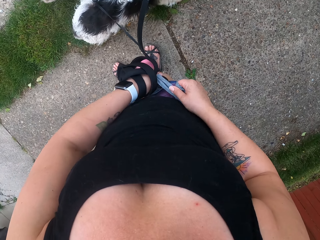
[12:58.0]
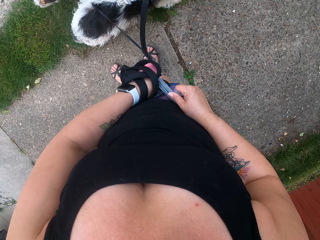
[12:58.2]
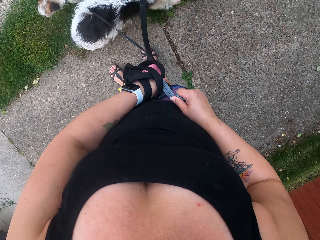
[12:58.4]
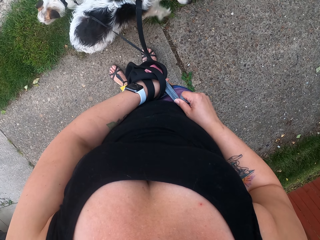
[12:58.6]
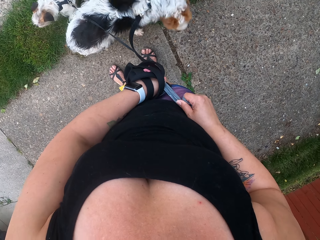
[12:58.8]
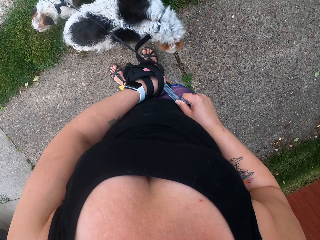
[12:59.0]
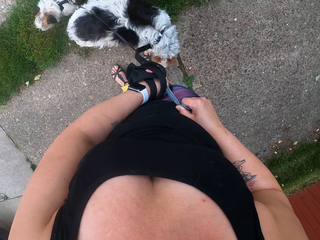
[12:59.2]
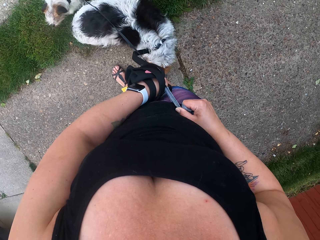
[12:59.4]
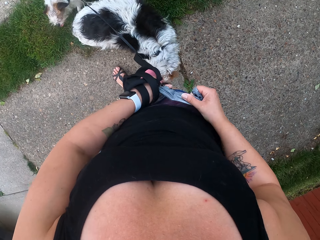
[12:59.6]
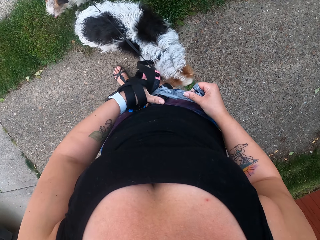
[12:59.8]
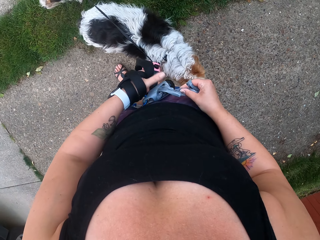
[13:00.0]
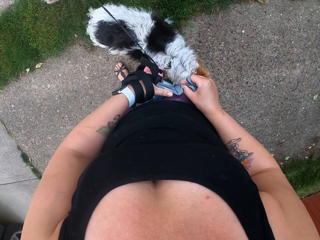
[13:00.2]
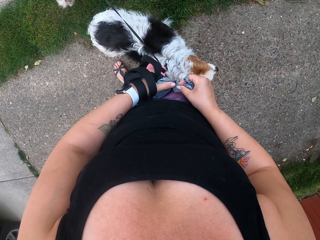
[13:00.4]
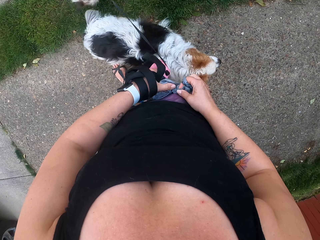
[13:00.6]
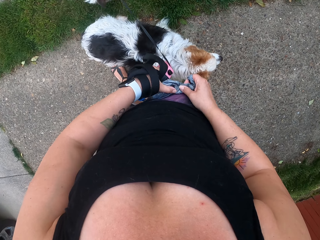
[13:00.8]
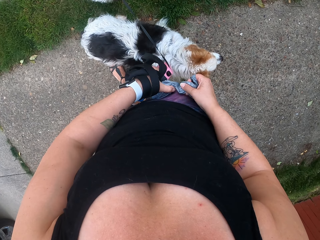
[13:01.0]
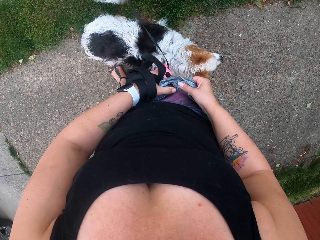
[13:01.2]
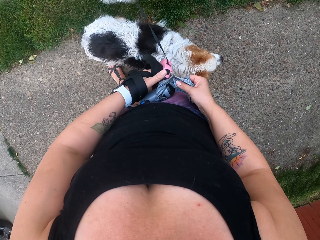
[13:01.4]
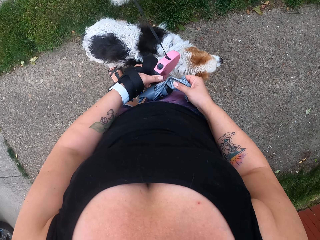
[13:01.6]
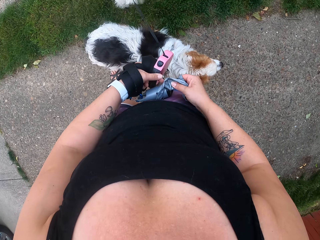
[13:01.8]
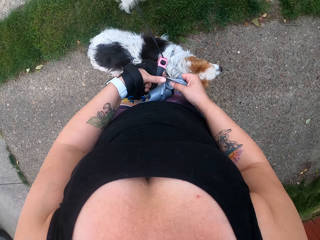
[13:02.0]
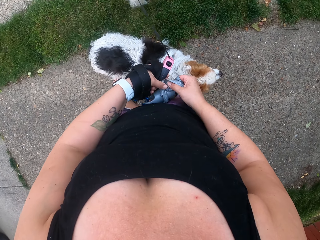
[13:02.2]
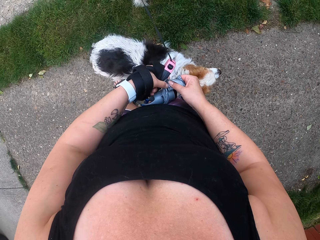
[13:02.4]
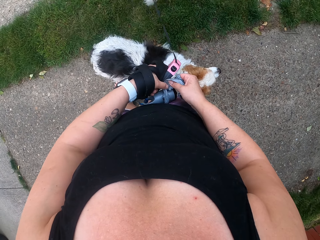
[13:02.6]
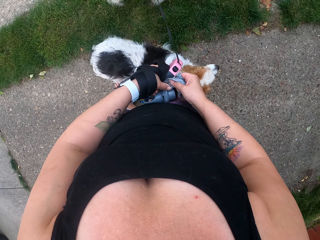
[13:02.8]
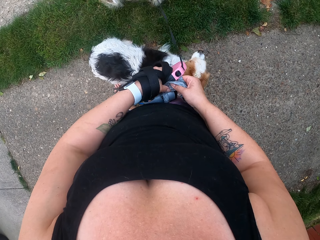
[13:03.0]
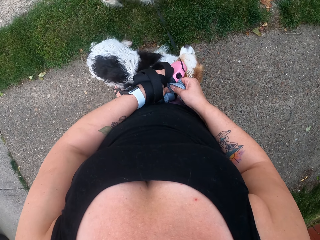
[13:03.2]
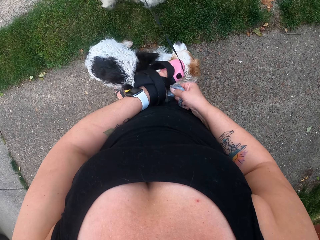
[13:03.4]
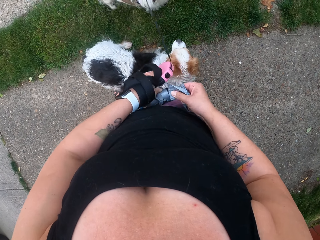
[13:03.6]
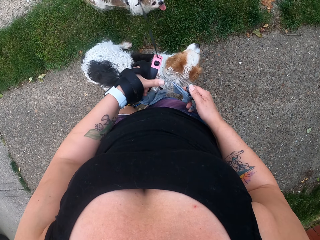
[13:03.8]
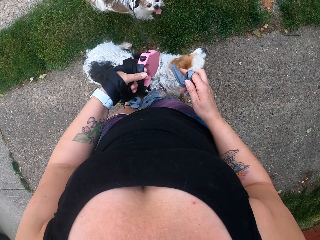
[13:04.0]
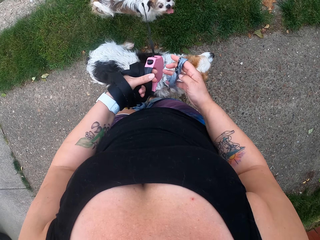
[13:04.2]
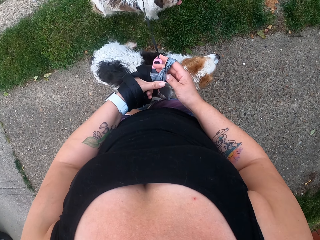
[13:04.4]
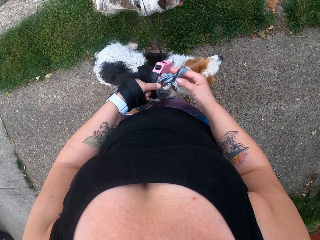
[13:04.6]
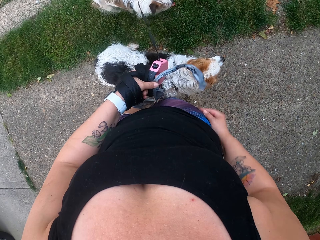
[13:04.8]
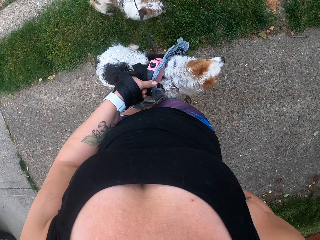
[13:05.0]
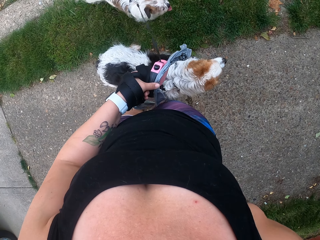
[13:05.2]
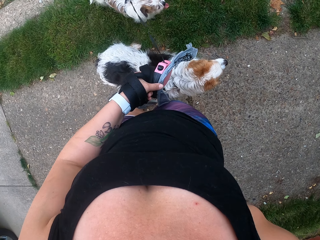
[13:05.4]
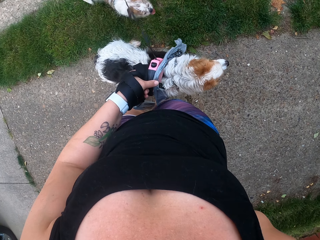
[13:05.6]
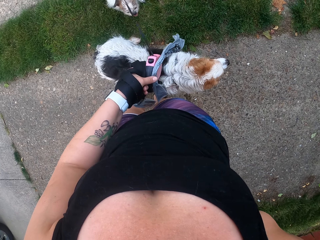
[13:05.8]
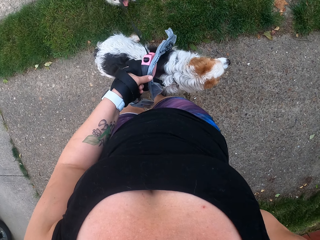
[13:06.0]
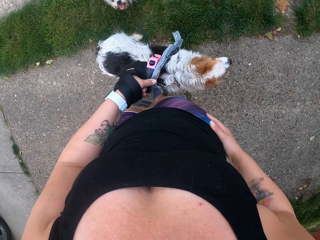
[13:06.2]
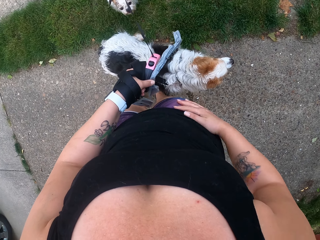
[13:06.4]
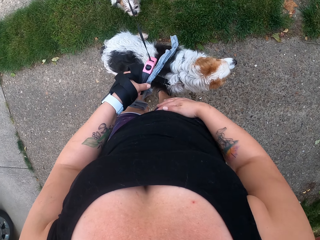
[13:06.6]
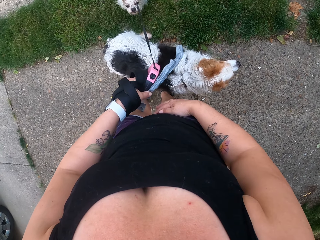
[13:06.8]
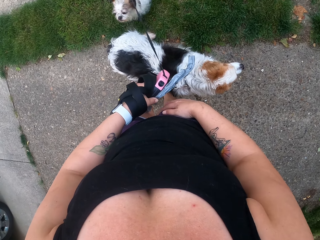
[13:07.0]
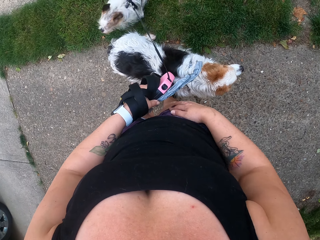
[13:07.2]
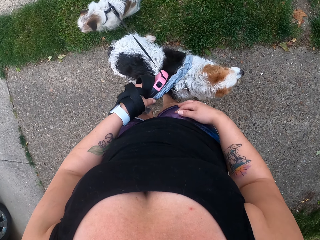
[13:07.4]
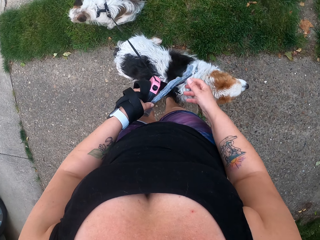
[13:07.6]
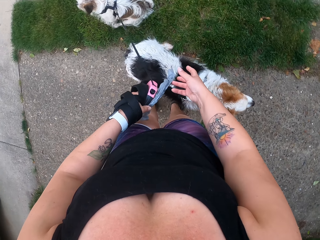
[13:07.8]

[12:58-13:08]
The camera wearer pulls on the paper with her hands. She moves her hand forwards. She moves the leash away from the plastic tin. She holds the paper with both her hands and cuts the paper with her hands. She lets go of the plastic tin. She shifts the paper to the left hand. She moves her other hand towards the paper. She moves her hand towards her hip. She wipes her shorts with the right hand. She moves her hand around her hip.

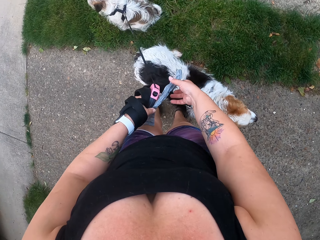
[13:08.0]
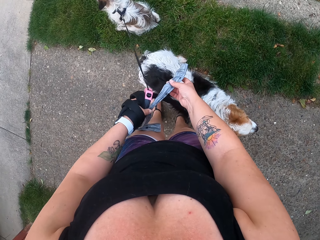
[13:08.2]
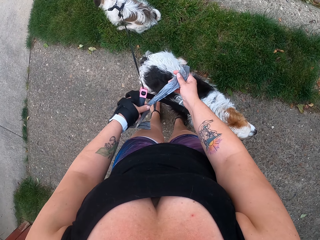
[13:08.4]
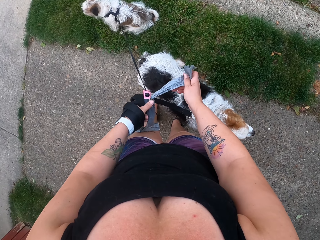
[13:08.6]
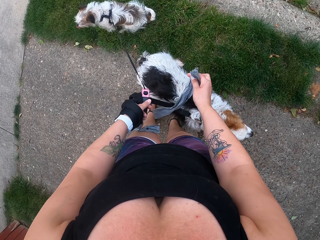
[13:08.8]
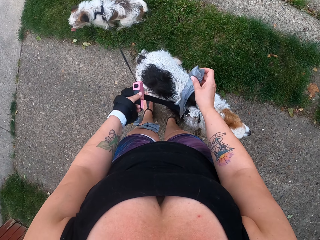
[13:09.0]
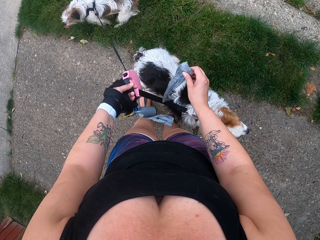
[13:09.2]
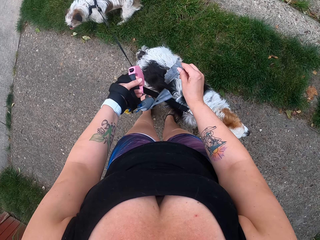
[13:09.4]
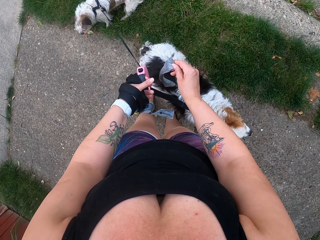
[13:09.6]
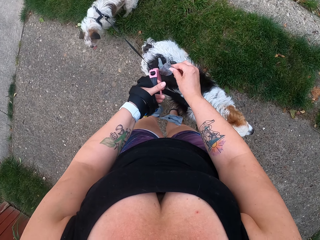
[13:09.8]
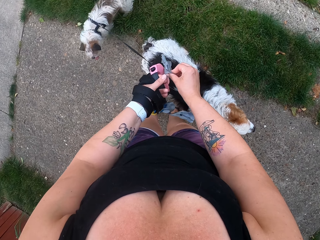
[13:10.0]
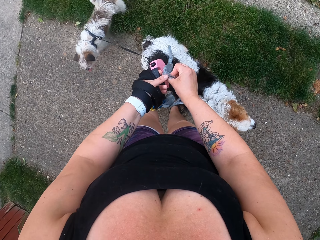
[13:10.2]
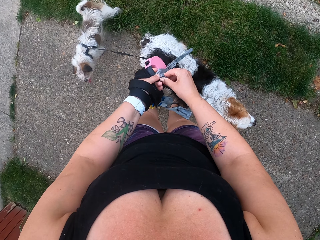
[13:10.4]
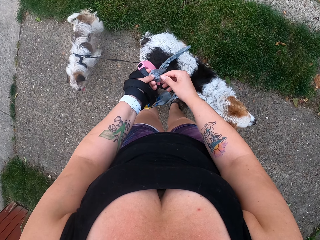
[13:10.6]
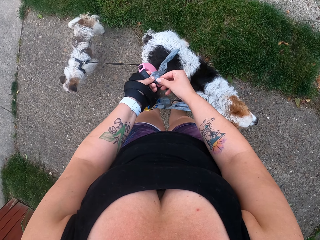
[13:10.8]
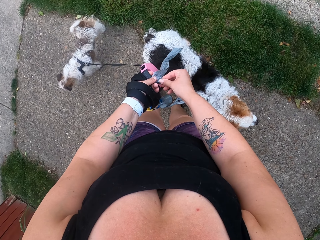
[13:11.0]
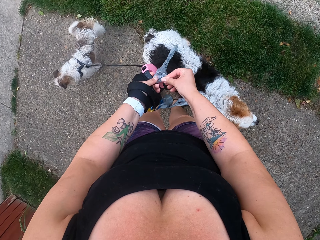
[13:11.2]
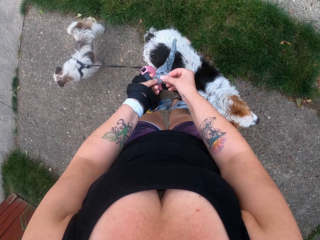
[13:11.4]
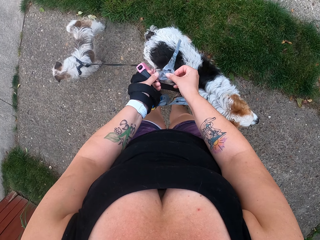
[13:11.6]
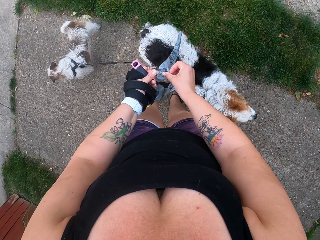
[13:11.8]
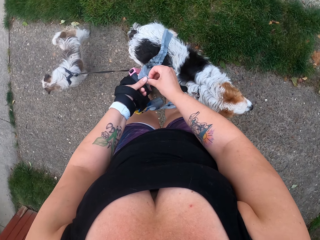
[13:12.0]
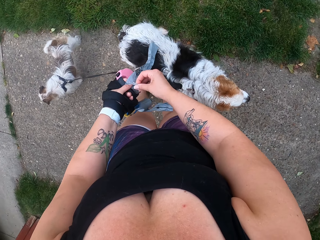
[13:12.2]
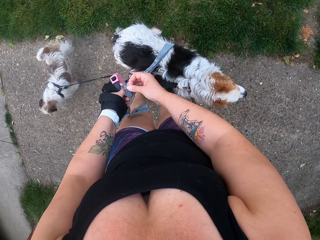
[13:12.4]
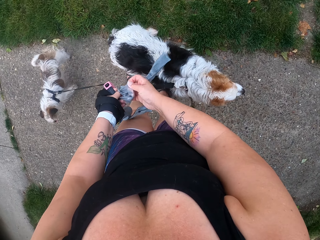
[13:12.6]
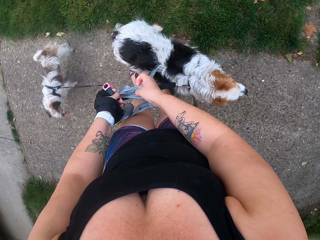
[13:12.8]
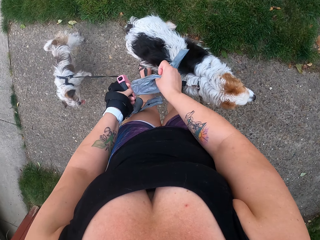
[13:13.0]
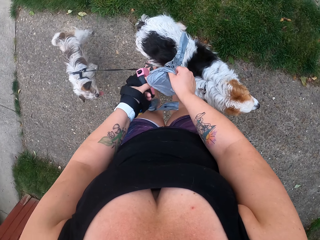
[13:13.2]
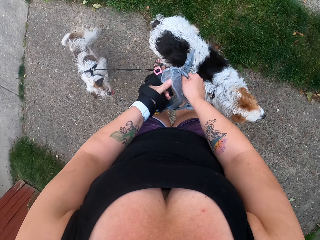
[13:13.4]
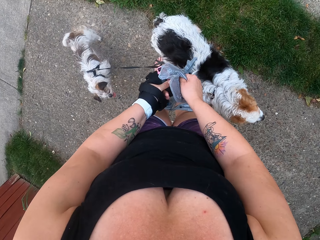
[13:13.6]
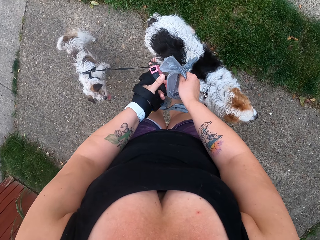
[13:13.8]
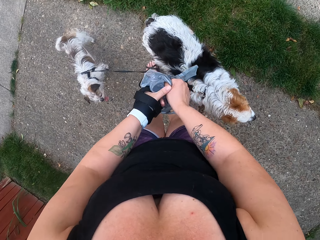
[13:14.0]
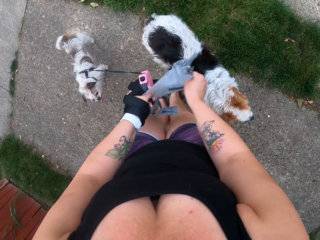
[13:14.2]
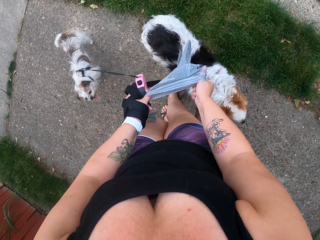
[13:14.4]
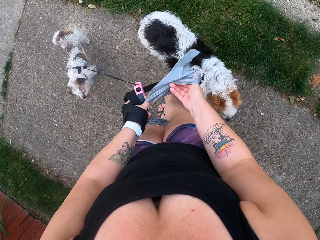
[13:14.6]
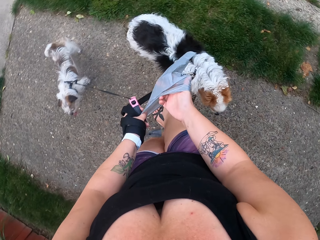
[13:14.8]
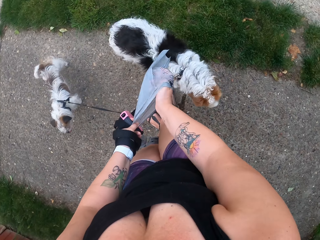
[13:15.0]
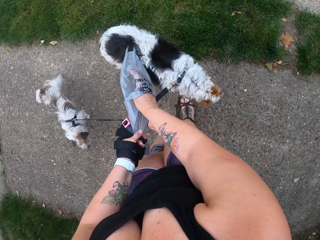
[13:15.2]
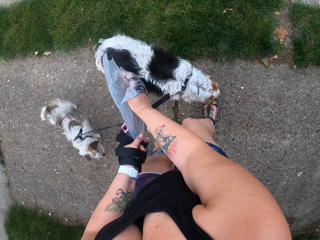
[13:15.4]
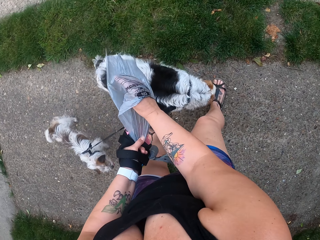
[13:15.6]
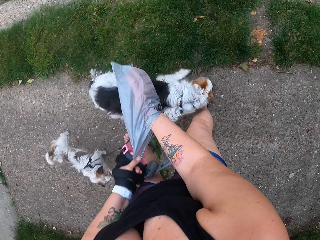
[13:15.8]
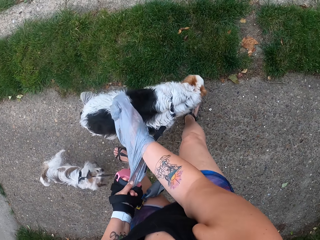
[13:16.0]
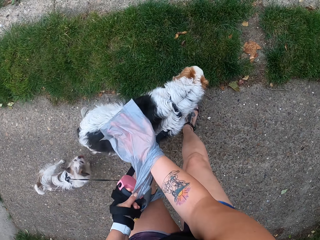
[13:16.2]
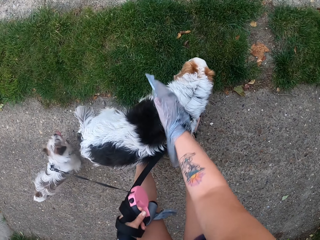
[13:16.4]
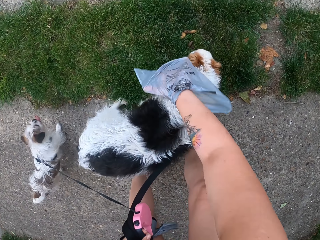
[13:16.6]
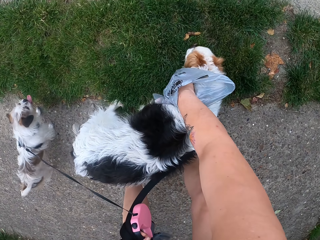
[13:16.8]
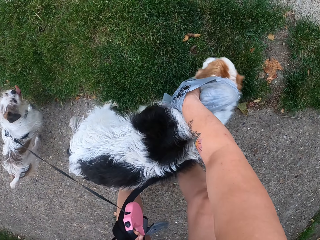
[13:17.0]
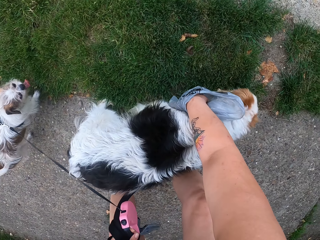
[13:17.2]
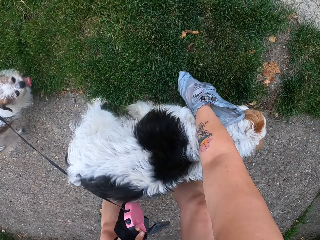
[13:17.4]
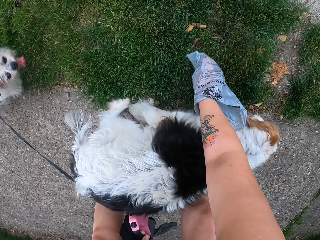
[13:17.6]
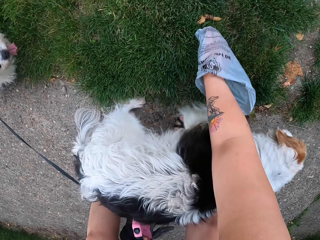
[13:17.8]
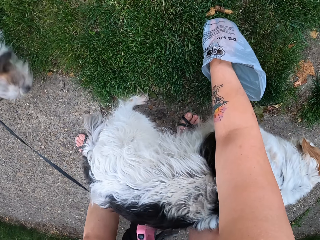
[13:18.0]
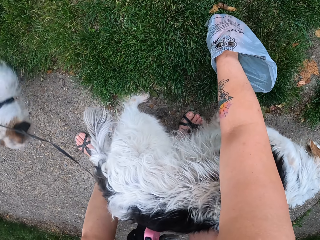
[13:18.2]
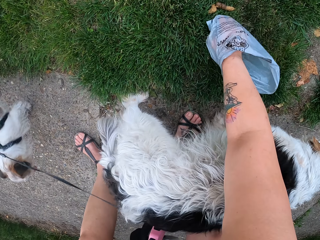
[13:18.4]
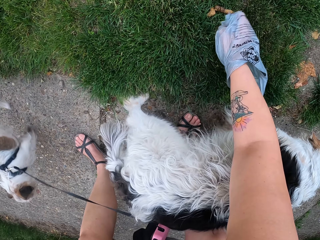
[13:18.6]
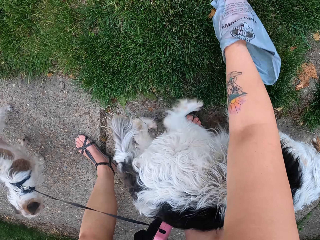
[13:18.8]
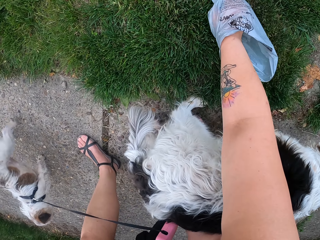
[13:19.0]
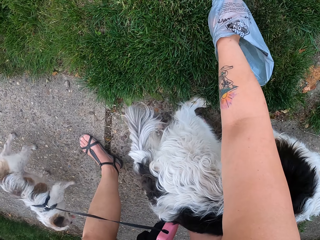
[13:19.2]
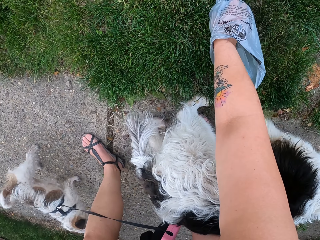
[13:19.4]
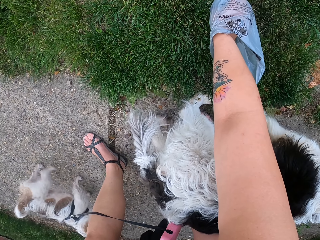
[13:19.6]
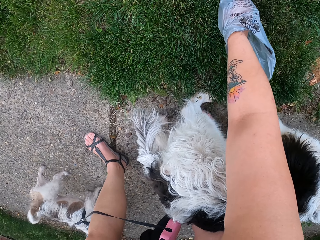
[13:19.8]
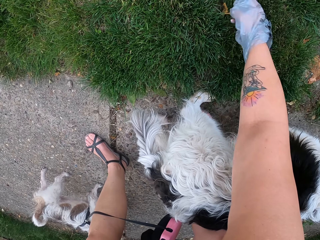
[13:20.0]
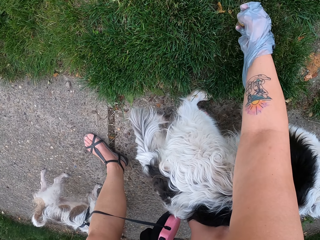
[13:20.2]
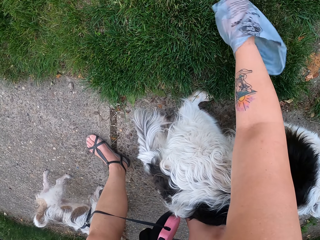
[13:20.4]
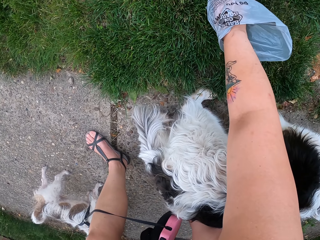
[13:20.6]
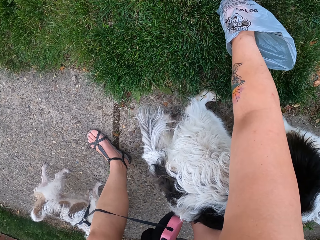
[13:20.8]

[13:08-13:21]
The camera wearer picks the wipe paper from the left hand. She moves her hand forwards. She holds the paper with both hands. She holds the paper with both her hands again. She unfolds the paper. She places her hand inside the paper. She lowers her hand towards the grass. She places her hand on the dog and pushes the dog forwards on the footpath. She lowers her hand. She collects the dog stool on the footpath grass with the paper.
